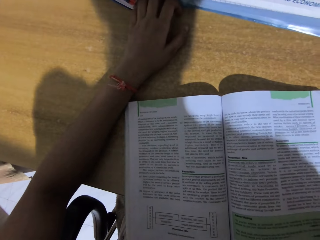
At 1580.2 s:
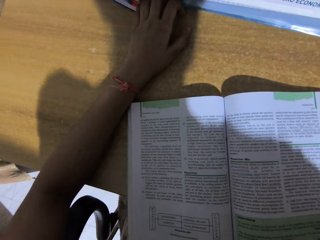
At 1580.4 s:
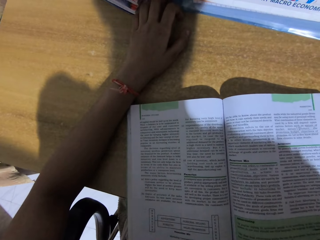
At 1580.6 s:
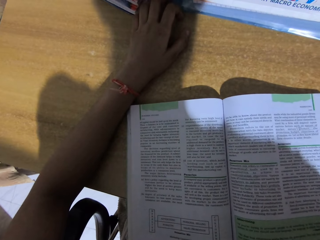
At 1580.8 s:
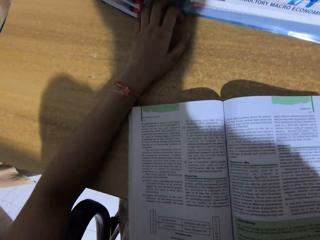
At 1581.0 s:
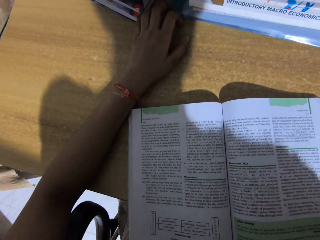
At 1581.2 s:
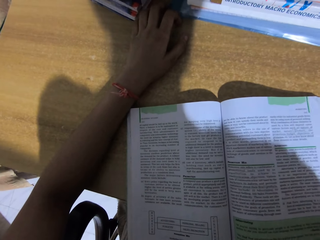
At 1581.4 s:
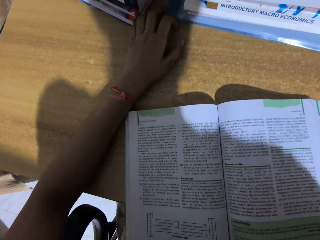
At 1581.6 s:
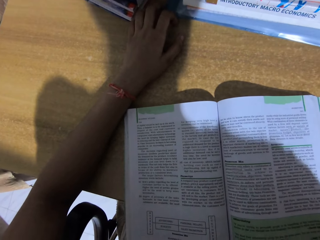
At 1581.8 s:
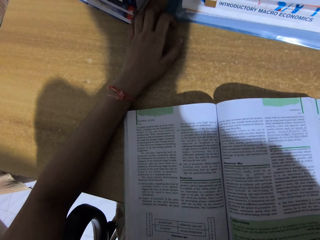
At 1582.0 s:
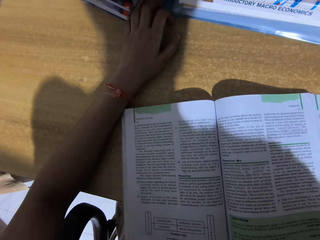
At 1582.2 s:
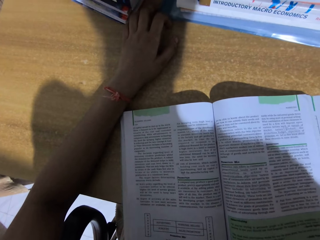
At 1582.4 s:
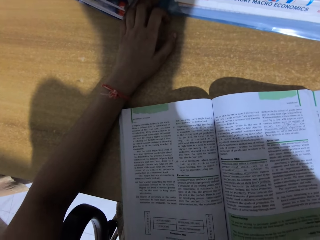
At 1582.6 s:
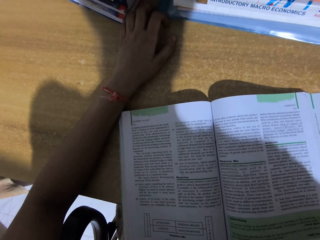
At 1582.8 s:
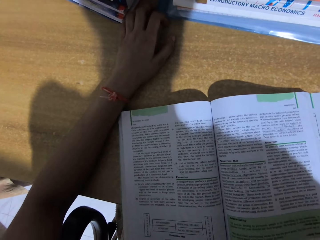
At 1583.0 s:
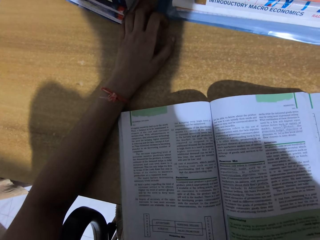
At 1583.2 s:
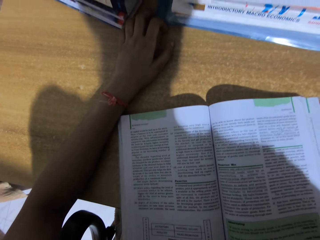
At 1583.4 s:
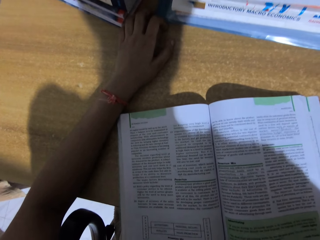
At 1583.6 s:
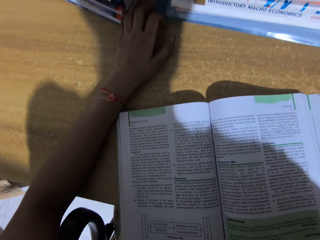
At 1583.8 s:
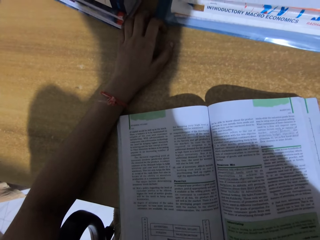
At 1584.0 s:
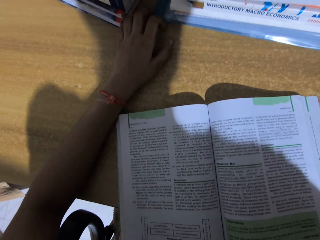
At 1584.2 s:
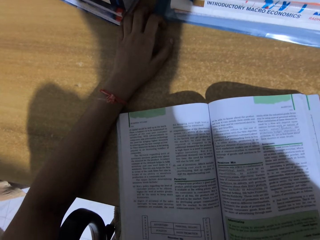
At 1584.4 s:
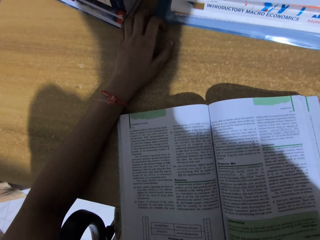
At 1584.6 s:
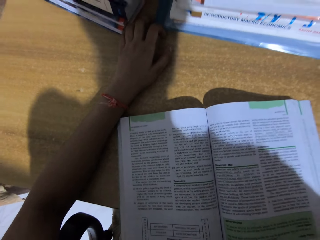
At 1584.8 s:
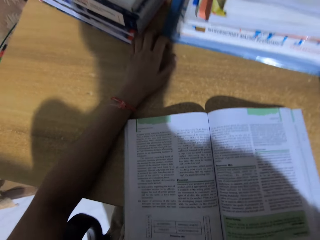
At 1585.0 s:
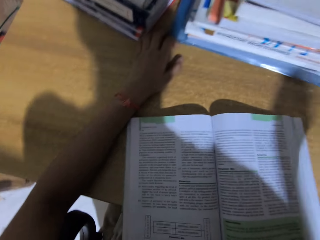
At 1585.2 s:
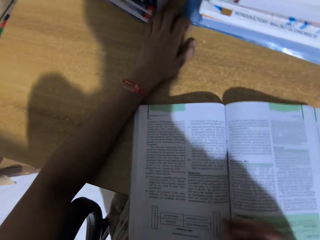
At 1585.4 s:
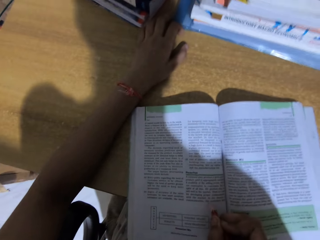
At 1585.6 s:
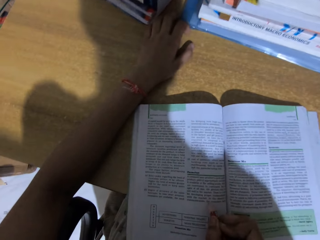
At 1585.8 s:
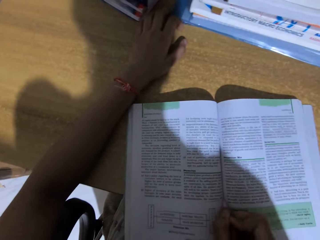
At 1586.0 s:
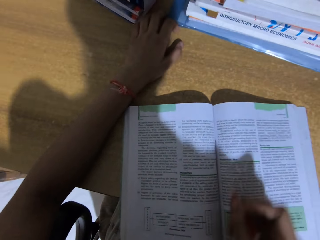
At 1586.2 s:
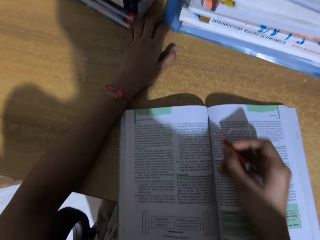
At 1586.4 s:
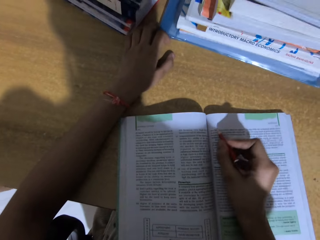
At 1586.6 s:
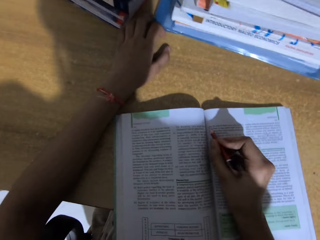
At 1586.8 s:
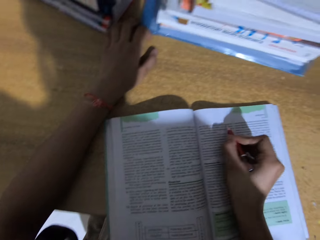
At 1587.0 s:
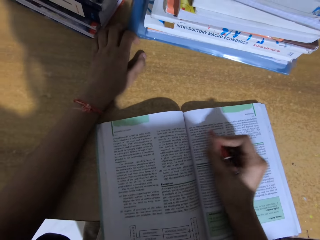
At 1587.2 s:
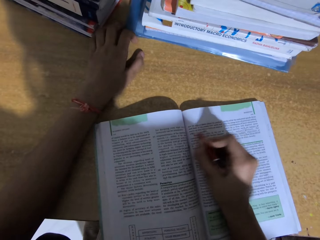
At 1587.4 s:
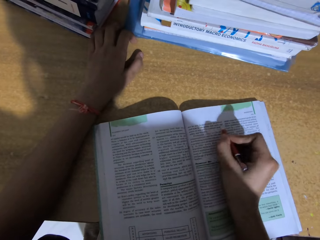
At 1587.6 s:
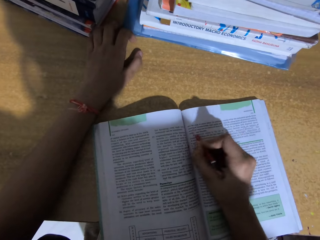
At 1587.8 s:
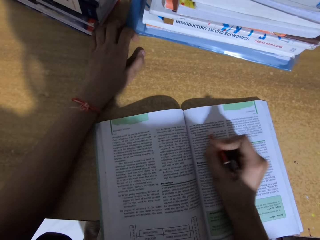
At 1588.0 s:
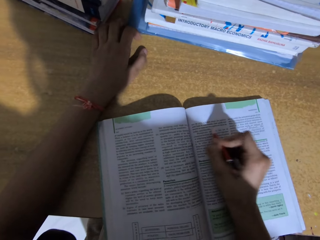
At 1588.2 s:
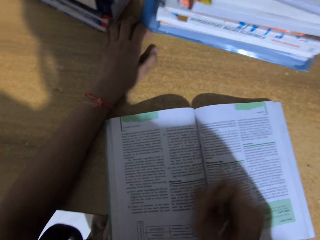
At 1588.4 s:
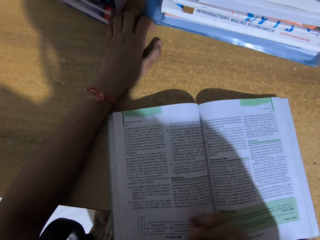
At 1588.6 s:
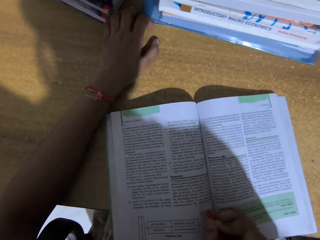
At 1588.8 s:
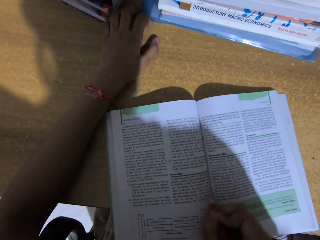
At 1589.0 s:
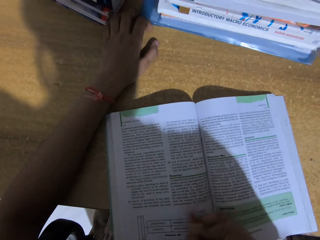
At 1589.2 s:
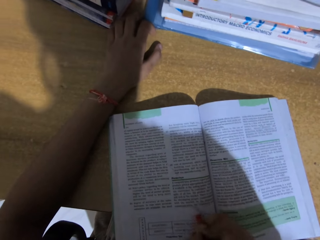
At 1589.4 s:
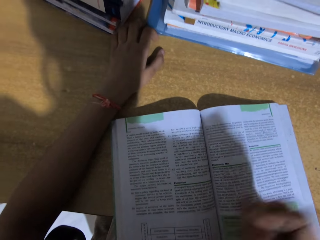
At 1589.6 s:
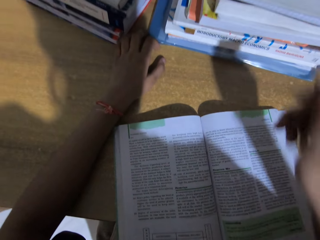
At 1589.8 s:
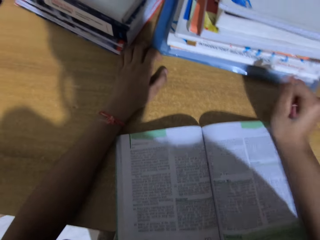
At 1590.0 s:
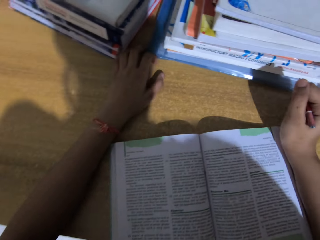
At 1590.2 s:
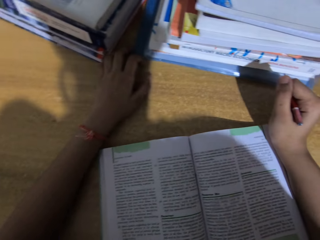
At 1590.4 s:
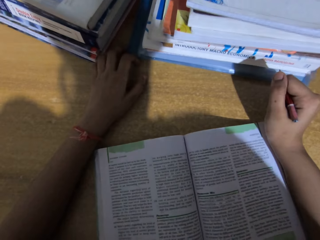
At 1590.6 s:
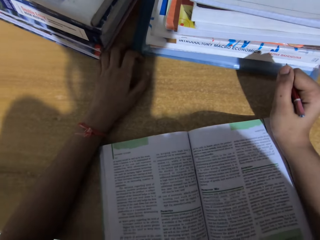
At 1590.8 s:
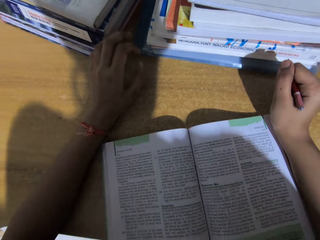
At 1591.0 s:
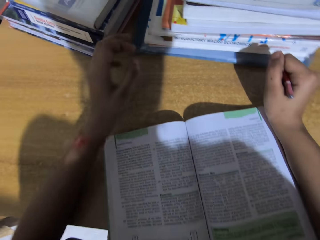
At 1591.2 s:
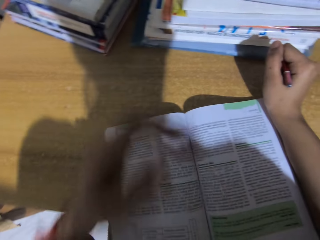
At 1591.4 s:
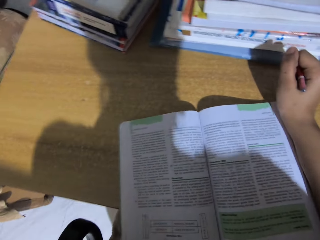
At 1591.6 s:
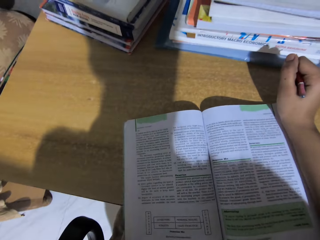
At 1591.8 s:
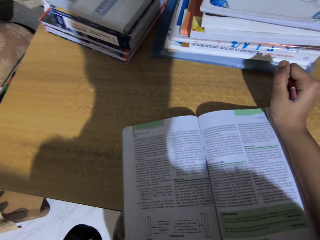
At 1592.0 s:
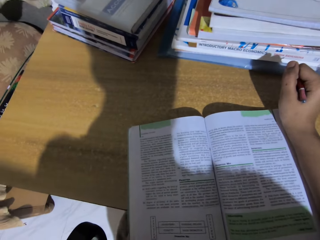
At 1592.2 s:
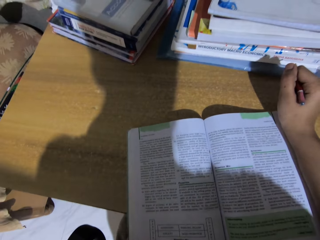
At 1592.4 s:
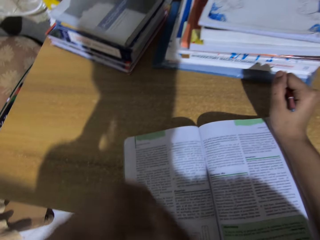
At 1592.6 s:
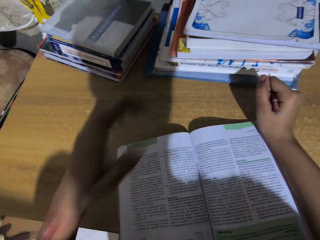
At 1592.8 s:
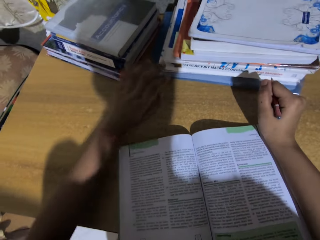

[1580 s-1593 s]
The camera wearer underlines the book. They write on the book. They rest a hand on the table. They read the book. They remove a hand from the book.

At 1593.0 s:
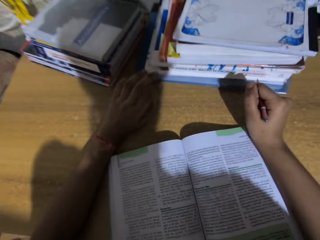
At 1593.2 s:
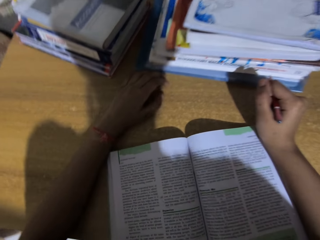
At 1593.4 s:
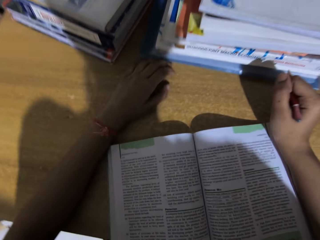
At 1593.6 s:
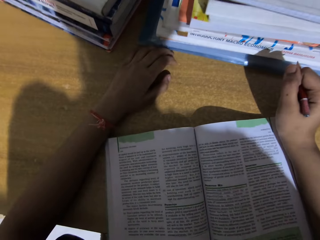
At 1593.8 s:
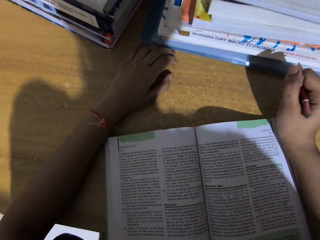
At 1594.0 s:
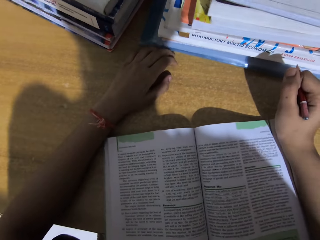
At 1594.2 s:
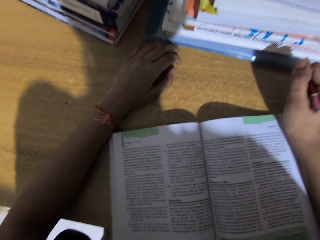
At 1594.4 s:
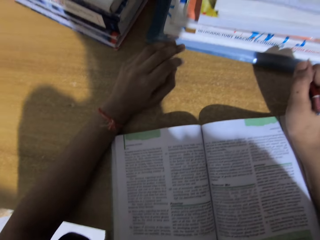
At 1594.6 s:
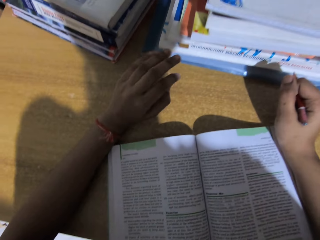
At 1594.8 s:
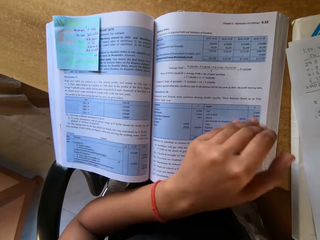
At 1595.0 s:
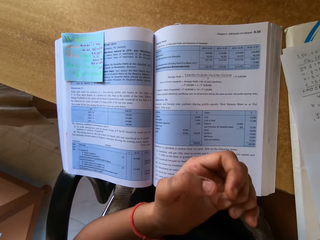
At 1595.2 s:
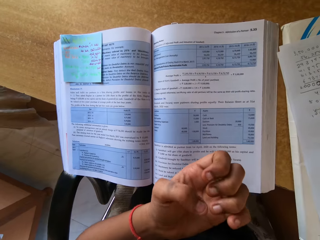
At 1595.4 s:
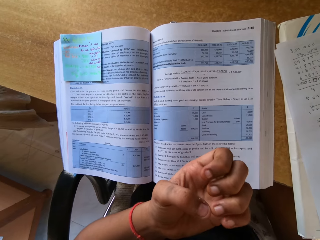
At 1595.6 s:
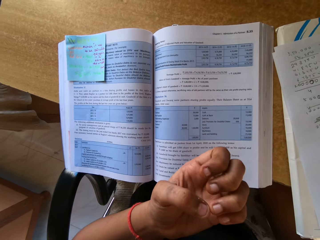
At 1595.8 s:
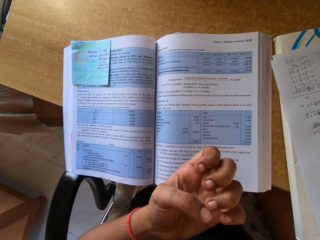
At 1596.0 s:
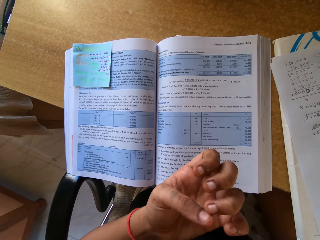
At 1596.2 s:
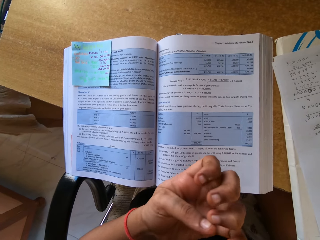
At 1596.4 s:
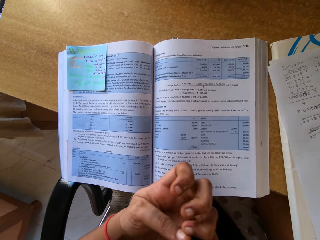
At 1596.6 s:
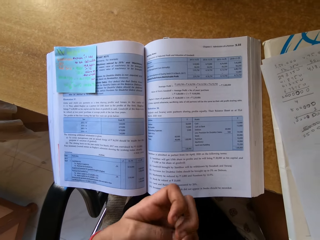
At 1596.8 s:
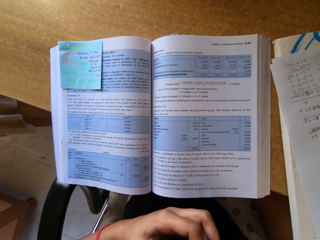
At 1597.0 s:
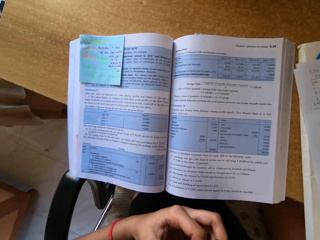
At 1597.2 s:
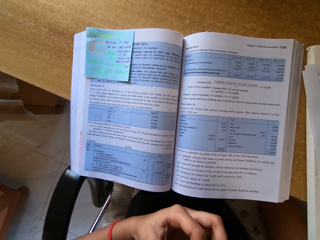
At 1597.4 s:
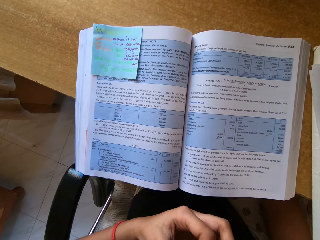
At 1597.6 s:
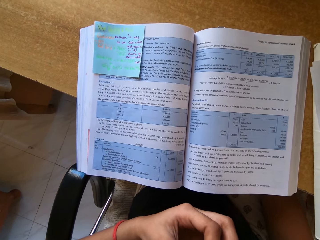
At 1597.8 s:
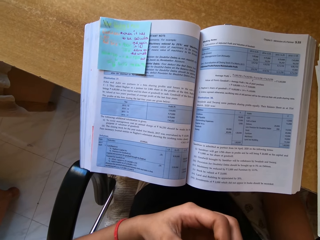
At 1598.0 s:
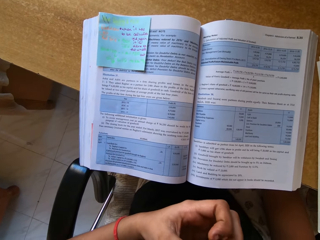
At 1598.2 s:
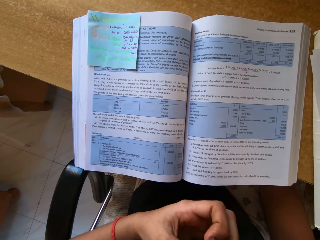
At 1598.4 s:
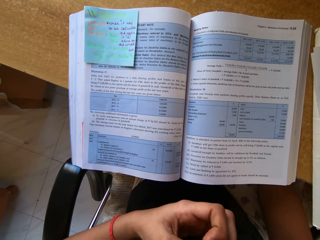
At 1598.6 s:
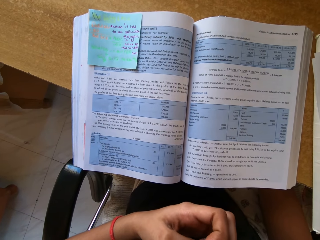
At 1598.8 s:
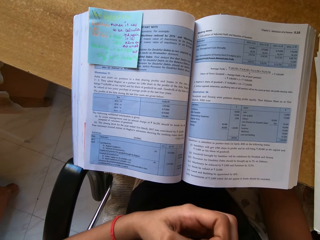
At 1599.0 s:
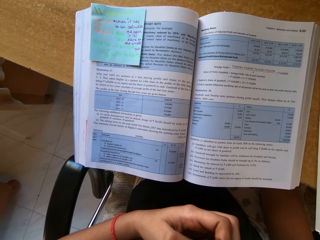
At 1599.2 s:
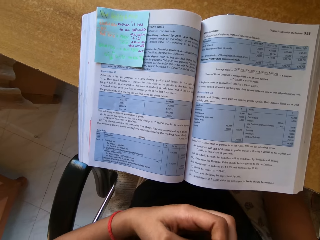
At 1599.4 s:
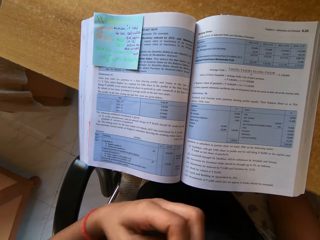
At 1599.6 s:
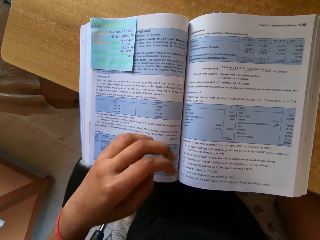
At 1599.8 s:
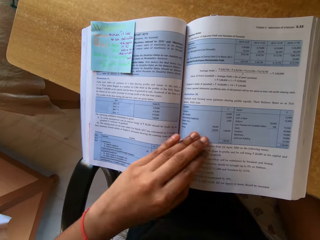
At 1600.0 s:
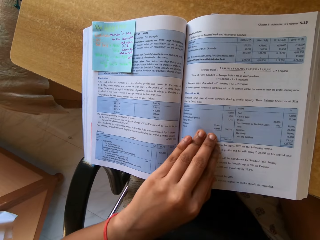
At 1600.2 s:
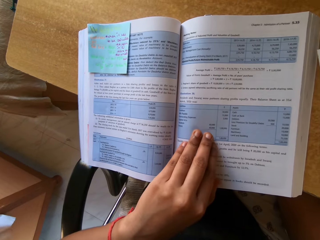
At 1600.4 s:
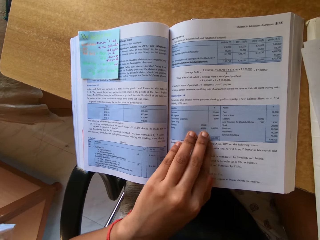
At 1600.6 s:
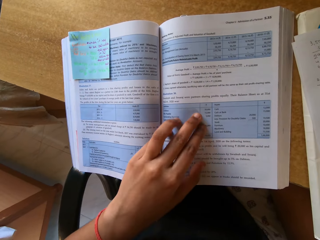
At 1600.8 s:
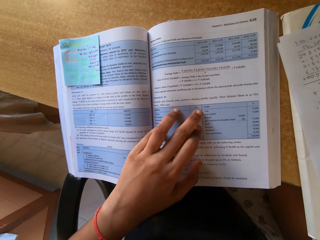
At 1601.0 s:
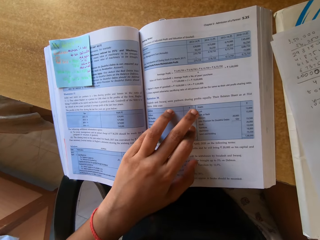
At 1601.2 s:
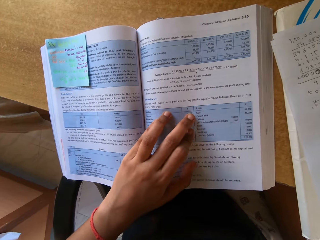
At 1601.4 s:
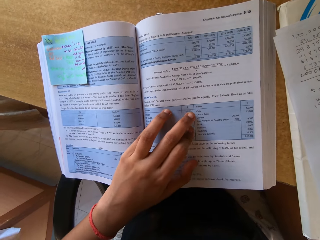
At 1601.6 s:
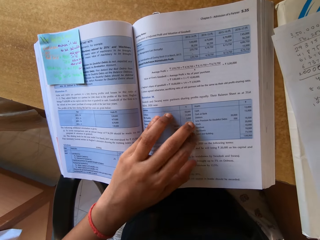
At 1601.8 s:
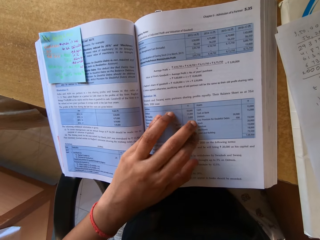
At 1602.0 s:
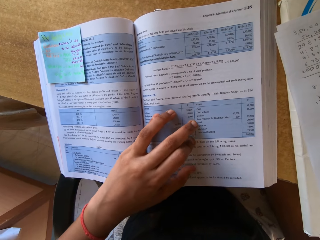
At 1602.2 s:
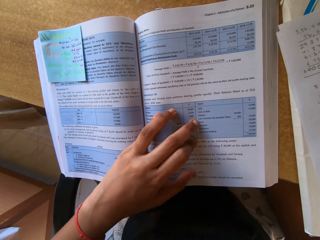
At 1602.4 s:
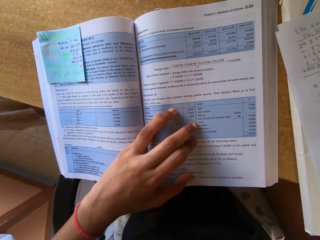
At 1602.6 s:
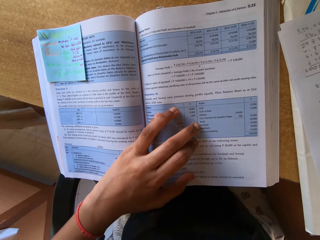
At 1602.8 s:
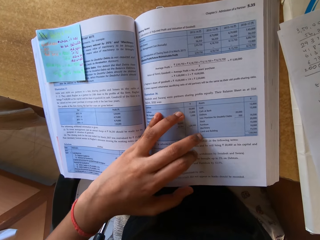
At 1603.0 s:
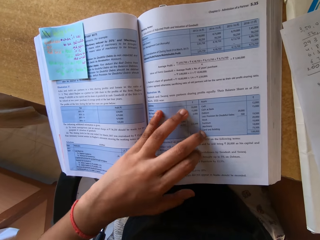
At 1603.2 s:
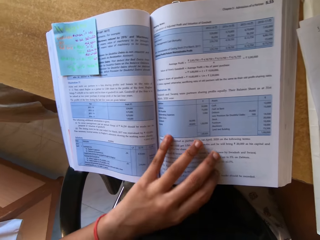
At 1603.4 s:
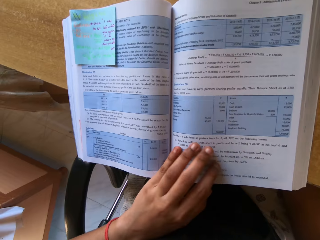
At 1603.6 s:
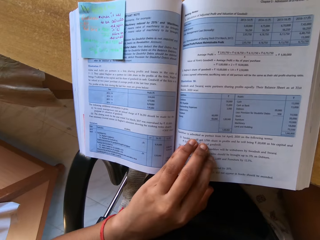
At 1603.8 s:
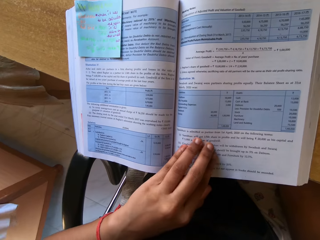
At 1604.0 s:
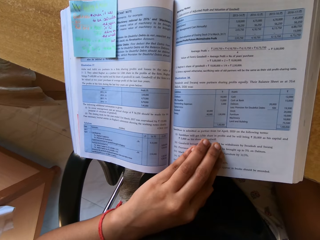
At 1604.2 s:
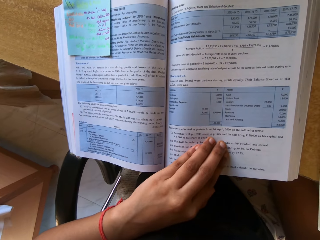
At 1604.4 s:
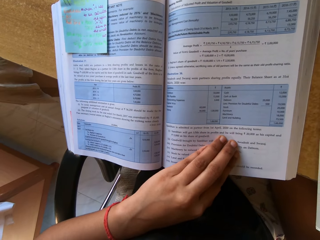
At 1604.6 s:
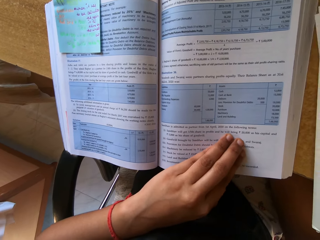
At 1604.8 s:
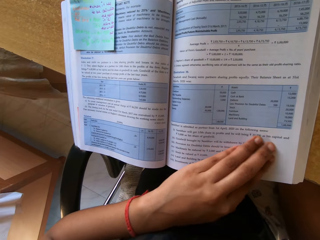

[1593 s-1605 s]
The camera wearer touches the table. She observes her hand. She touches the book.
